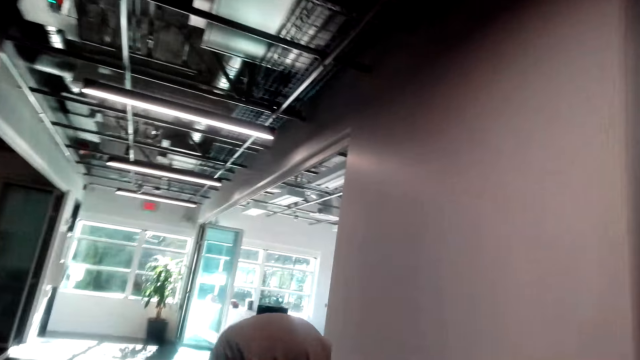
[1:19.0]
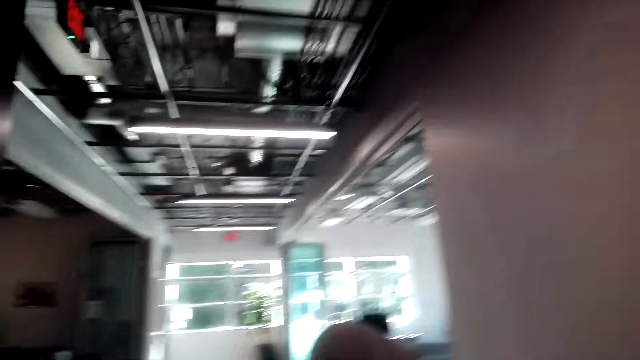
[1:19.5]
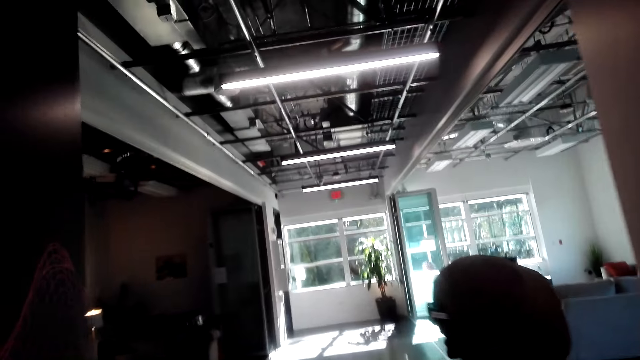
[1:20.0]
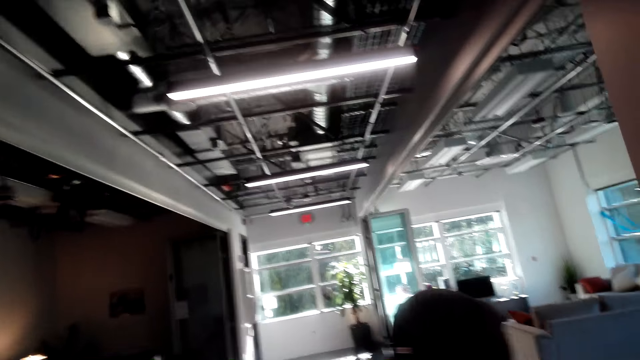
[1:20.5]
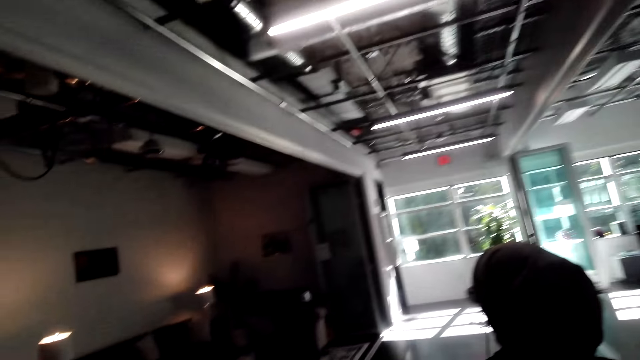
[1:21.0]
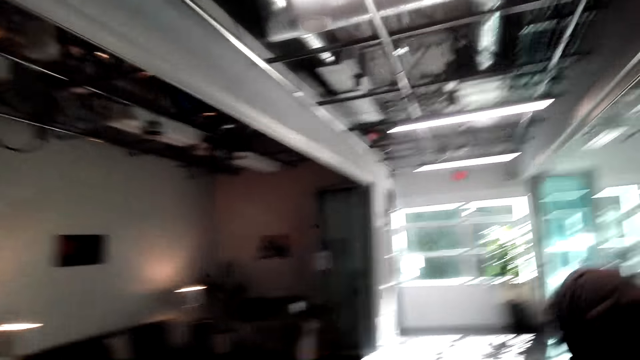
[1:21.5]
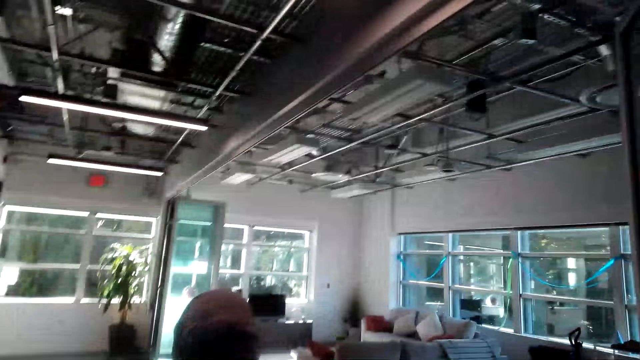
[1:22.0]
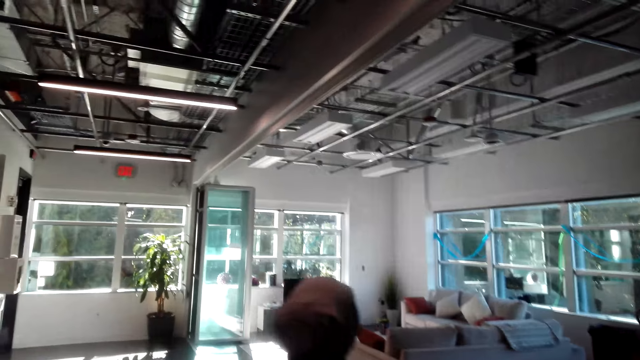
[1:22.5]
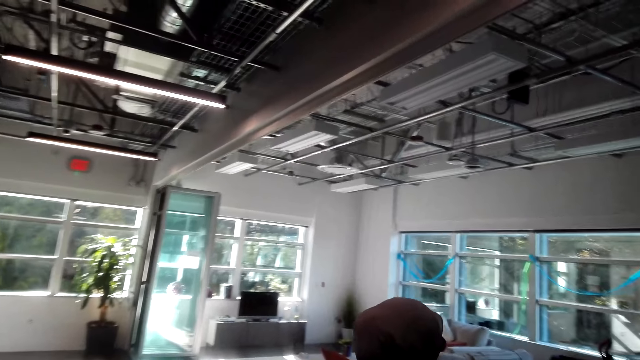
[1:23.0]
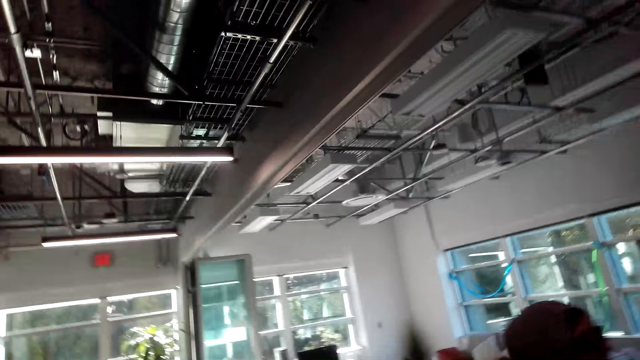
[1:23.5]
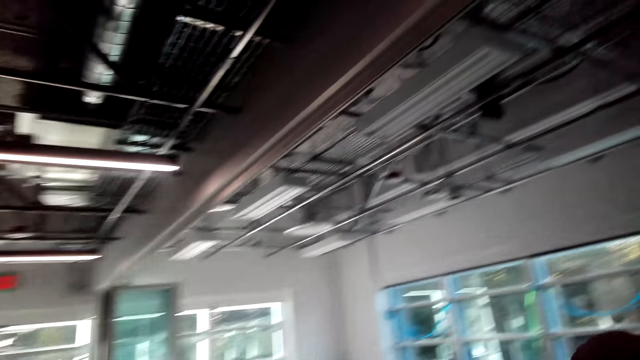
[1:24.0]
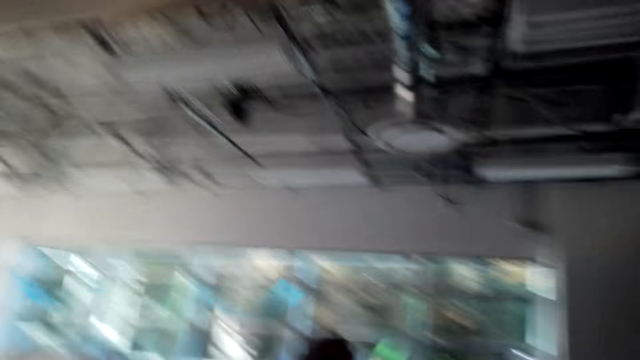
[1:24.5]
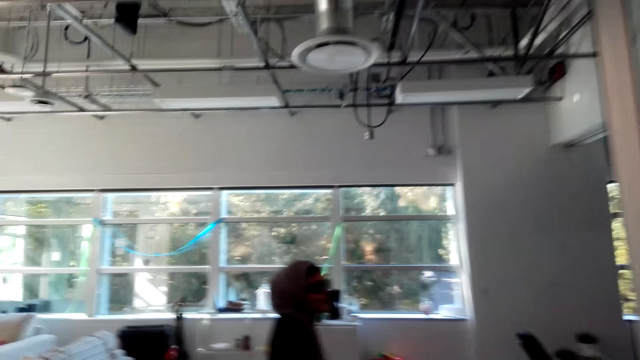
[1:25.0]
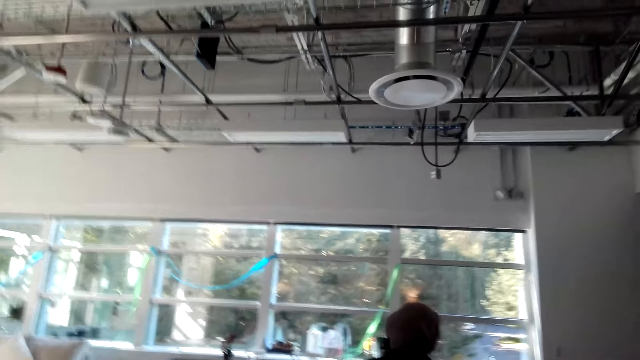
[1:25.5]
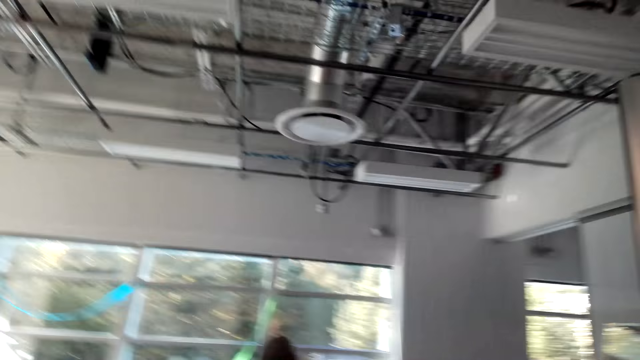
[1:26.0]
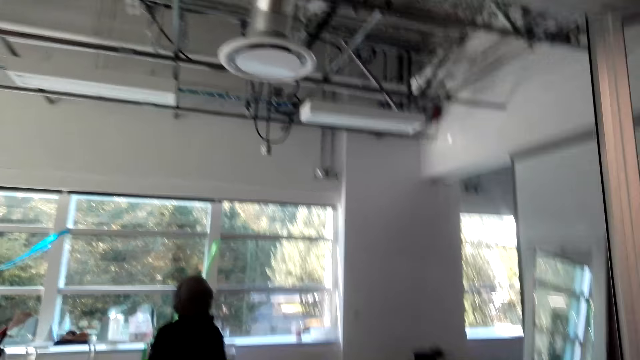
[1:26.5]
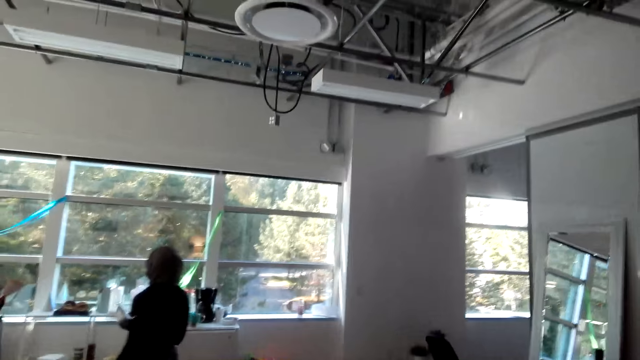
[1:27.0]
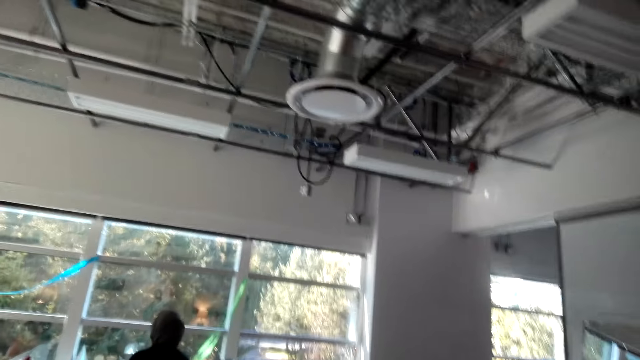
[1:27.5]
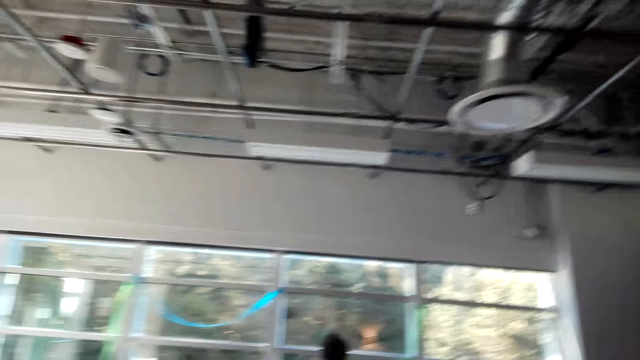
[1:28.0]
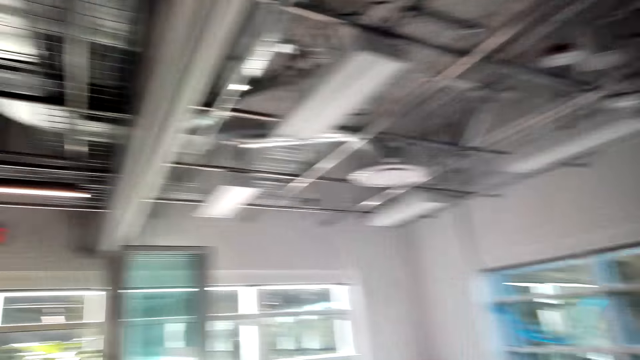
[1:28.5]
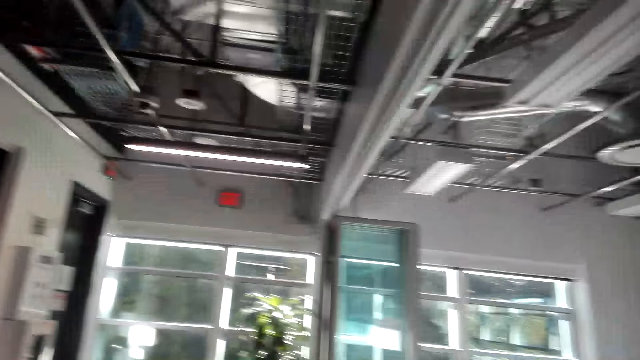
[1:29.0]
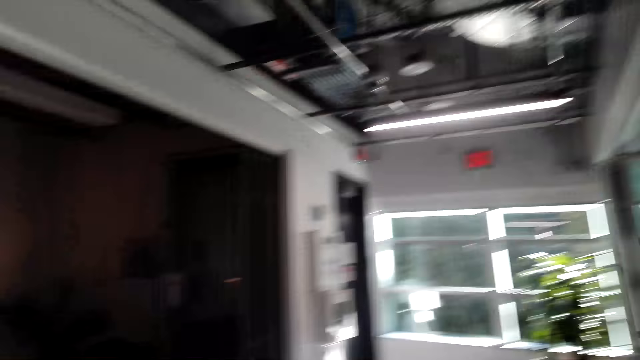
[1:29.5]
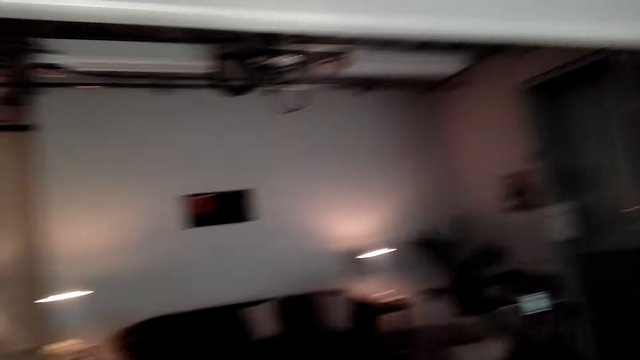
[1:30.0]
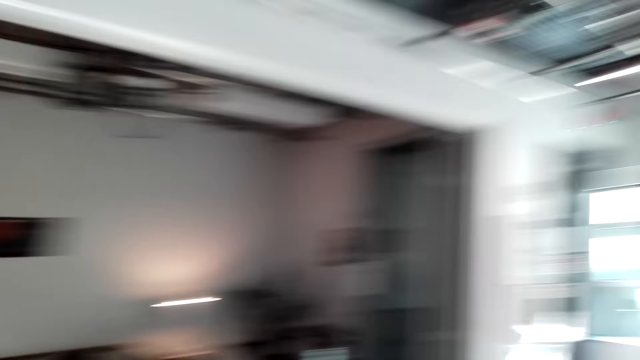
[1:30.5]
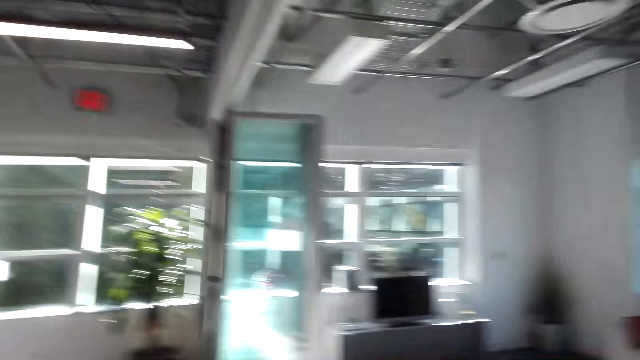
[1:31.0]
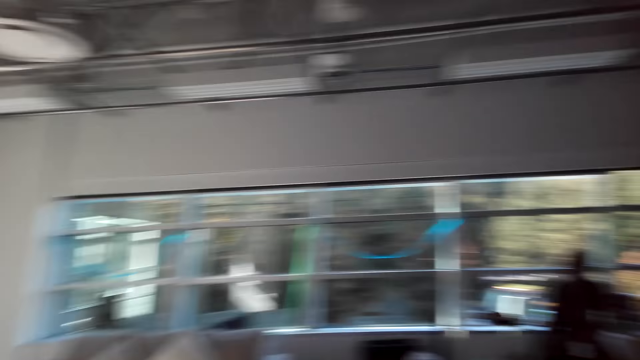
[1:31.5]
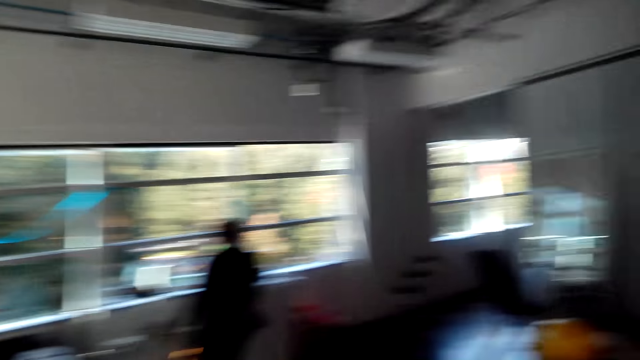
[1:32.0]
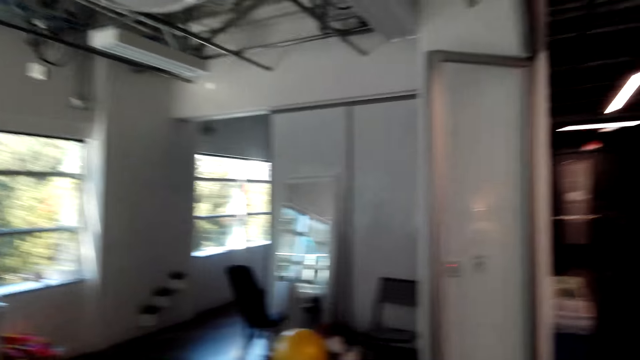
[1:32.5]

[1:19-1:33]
The camera wearer looks around the room.

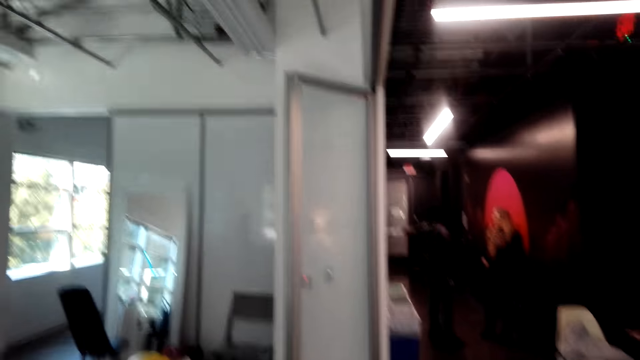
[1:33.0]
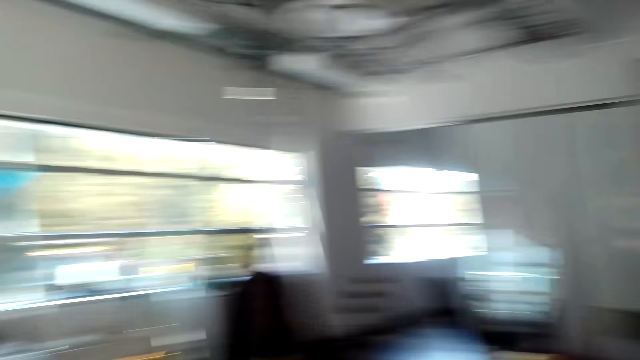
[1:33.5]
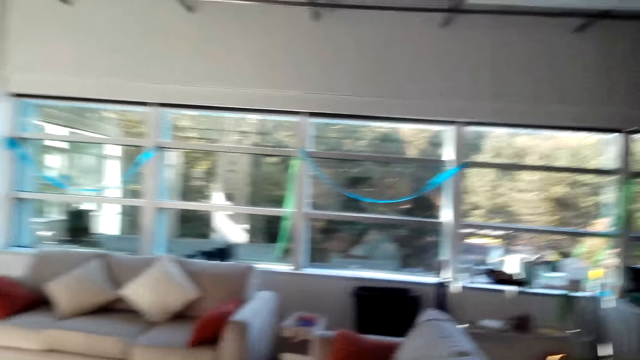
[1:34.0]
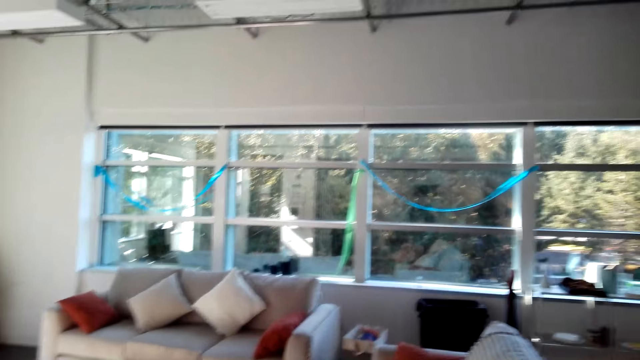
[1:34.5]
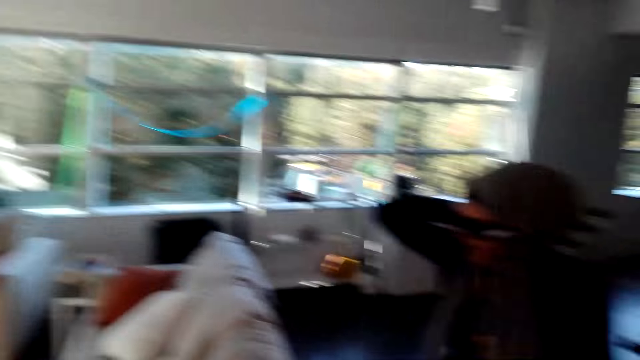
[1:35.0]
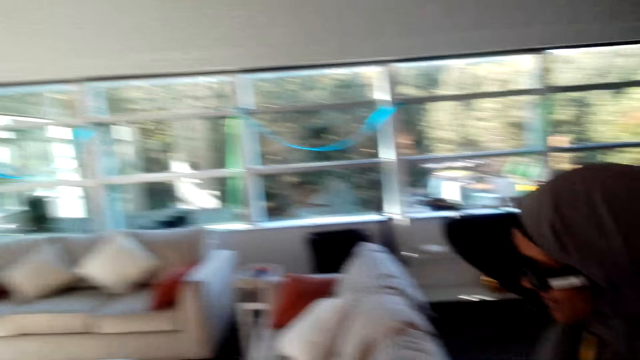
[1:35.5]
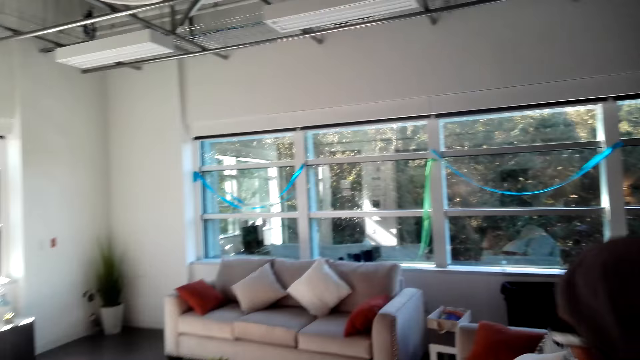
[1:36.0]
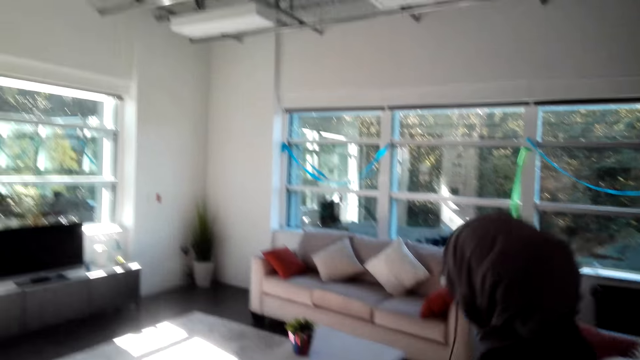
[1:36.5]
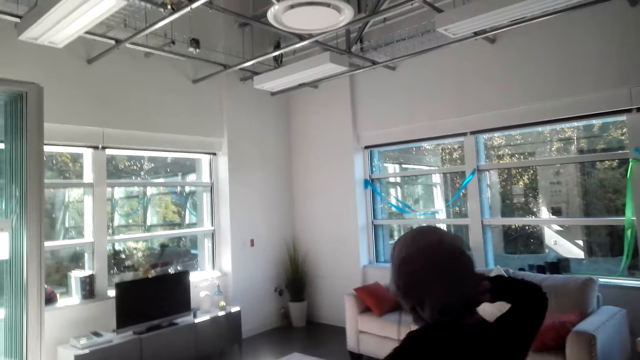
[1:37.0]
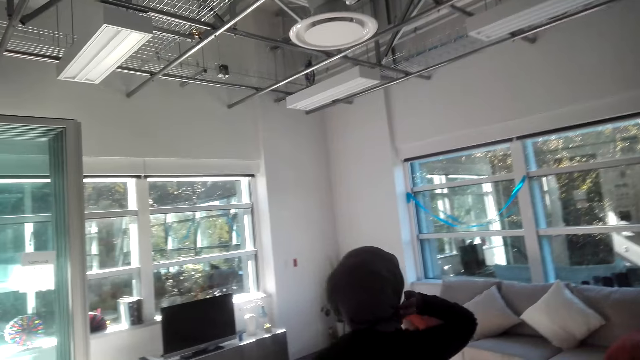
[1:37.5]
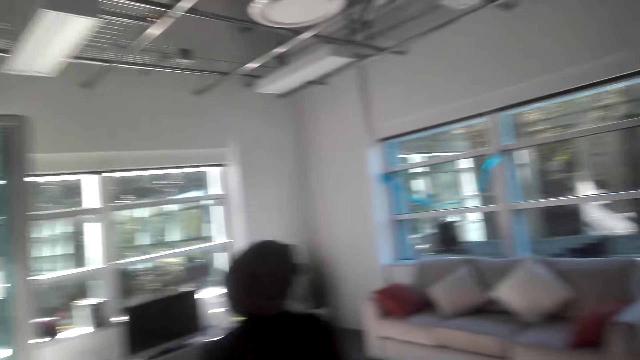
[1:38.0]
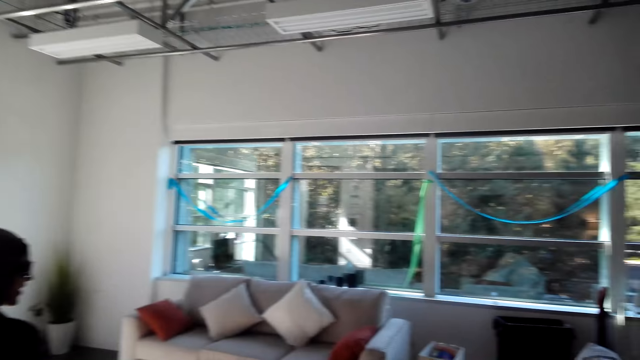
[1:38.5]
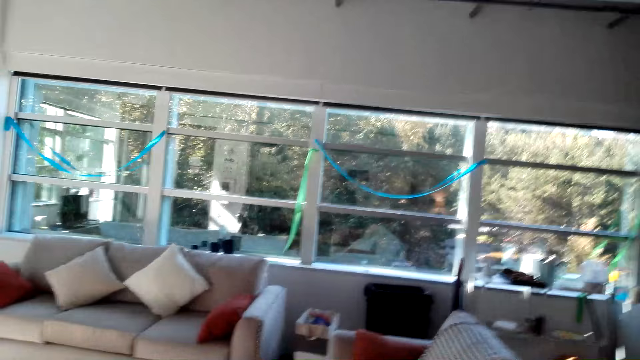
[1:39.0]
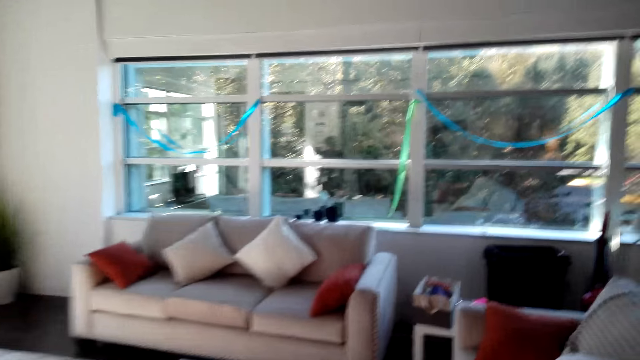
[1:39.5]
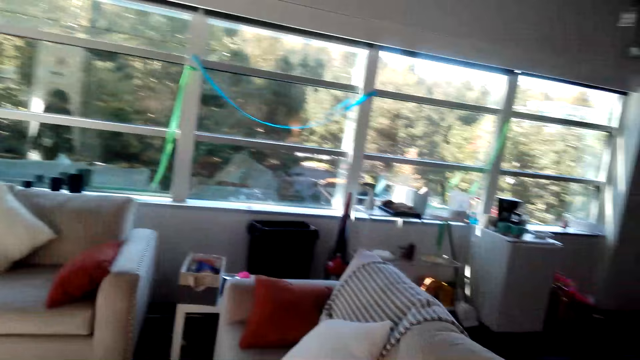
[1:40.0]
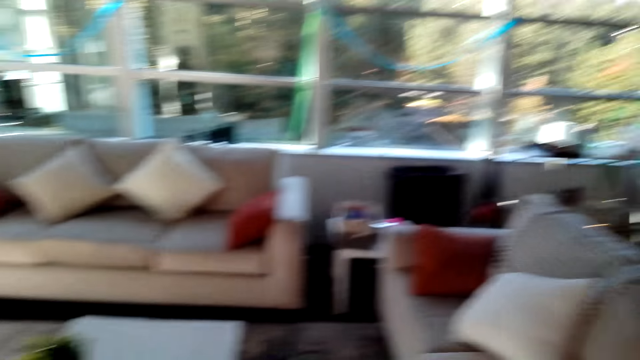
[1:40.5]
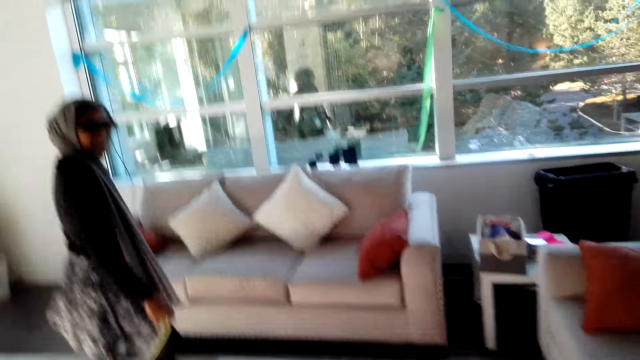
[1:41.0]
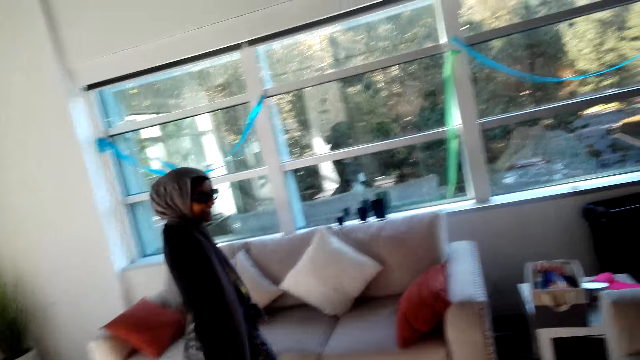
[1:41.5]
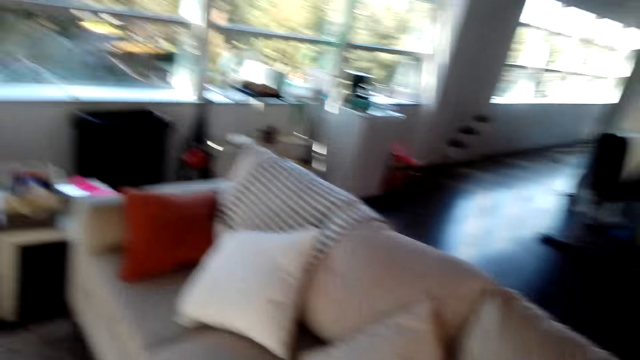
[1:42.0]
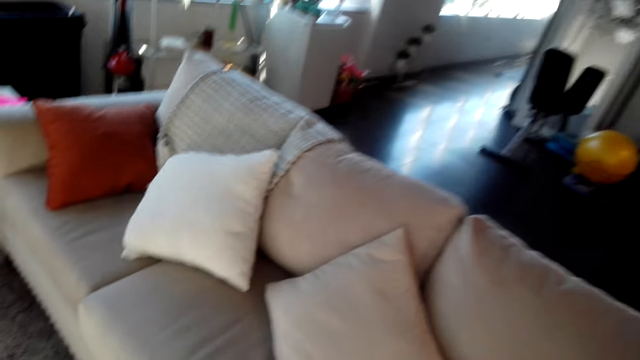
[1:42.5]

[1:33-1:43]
A woman moves around the room. The camera wearer looks around the room. The woman moves around the room.
